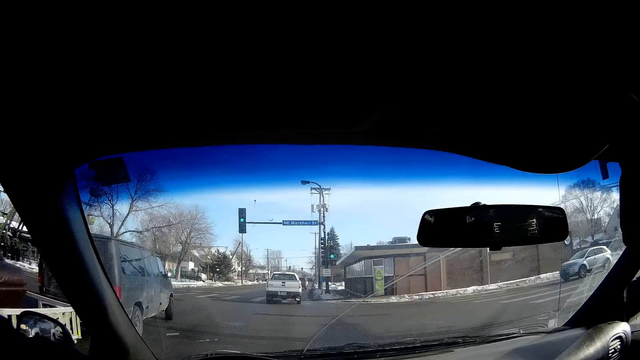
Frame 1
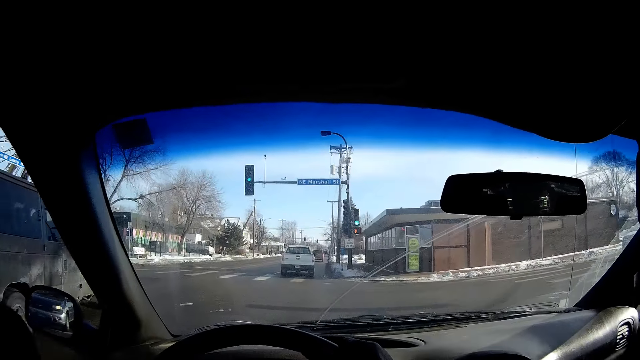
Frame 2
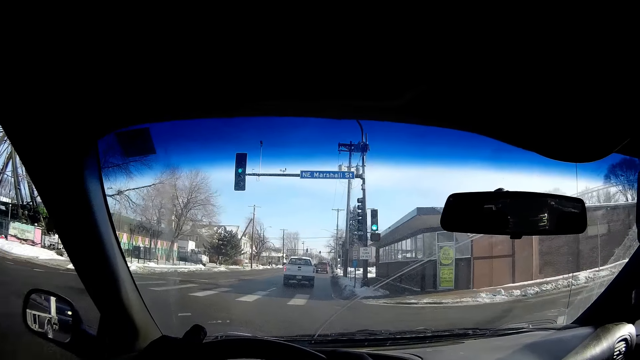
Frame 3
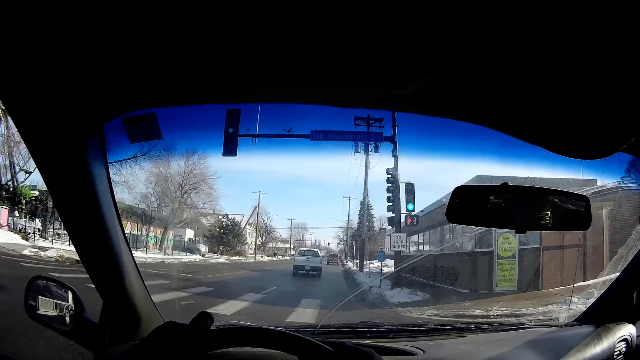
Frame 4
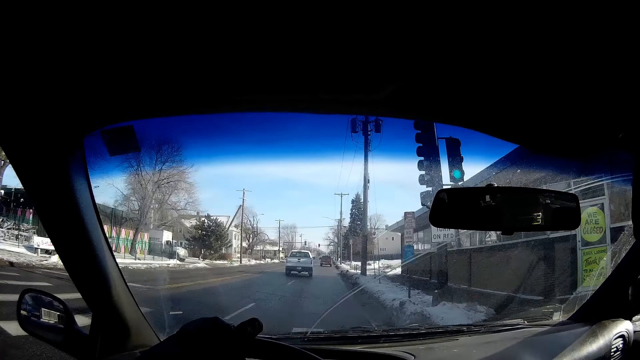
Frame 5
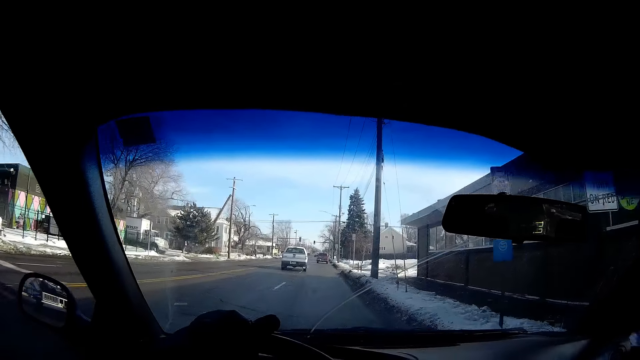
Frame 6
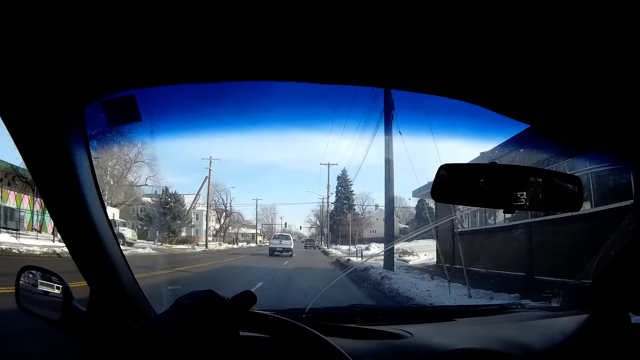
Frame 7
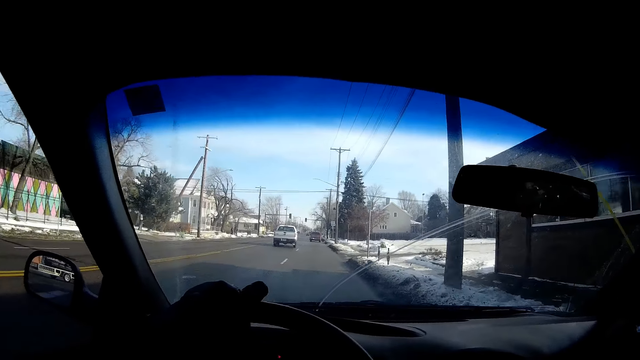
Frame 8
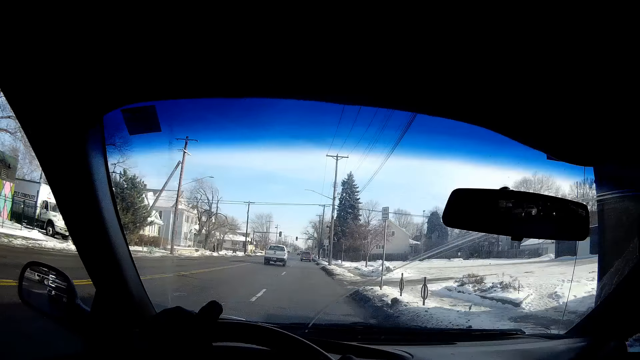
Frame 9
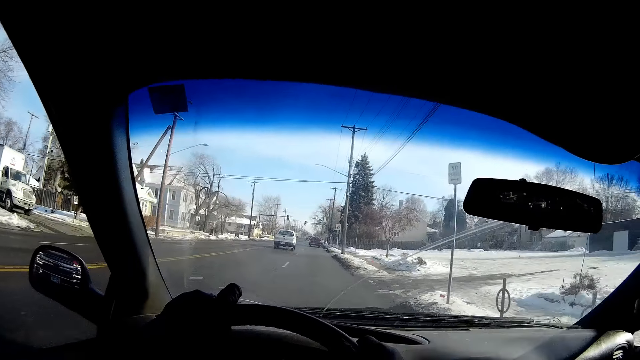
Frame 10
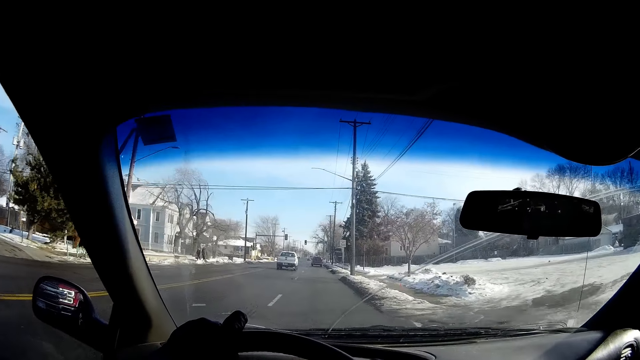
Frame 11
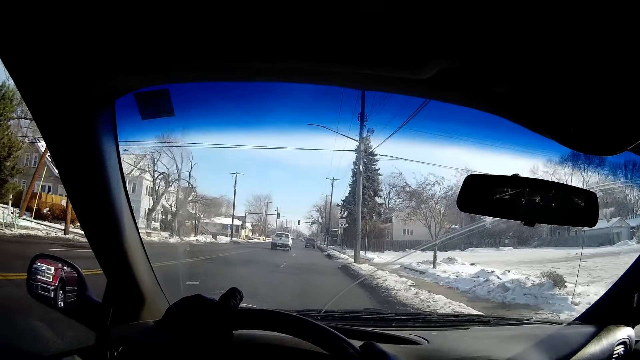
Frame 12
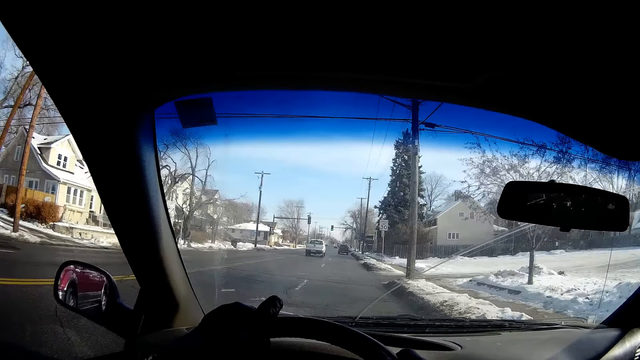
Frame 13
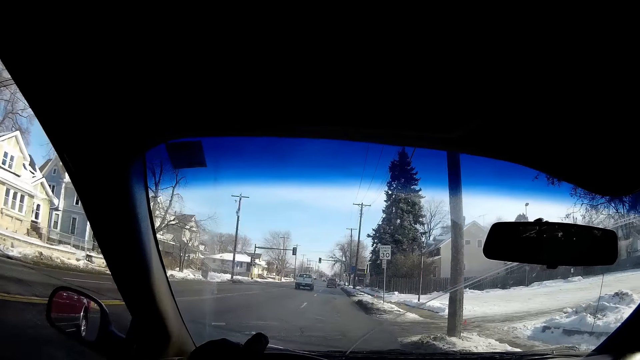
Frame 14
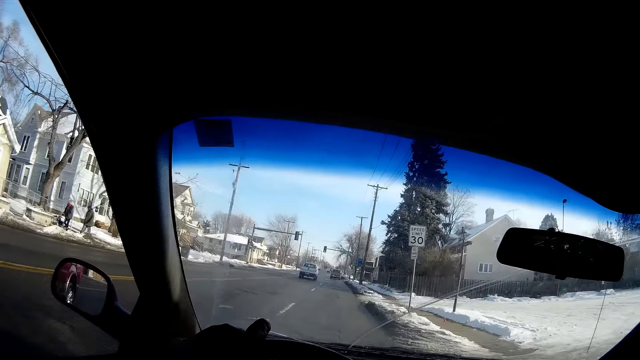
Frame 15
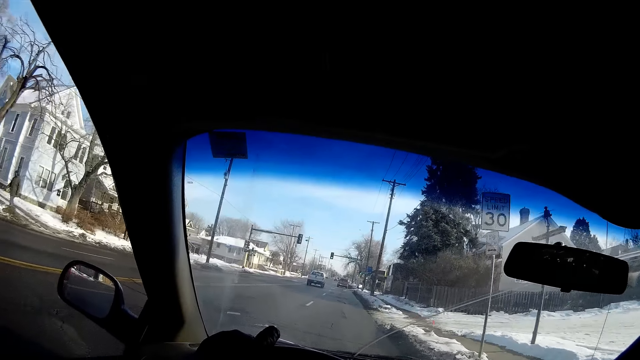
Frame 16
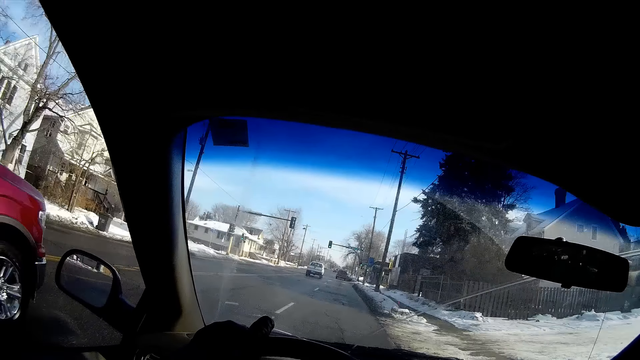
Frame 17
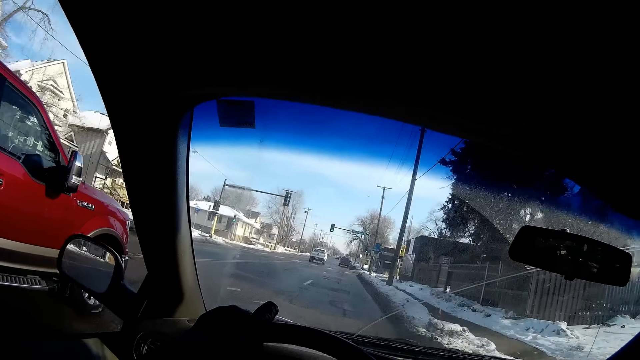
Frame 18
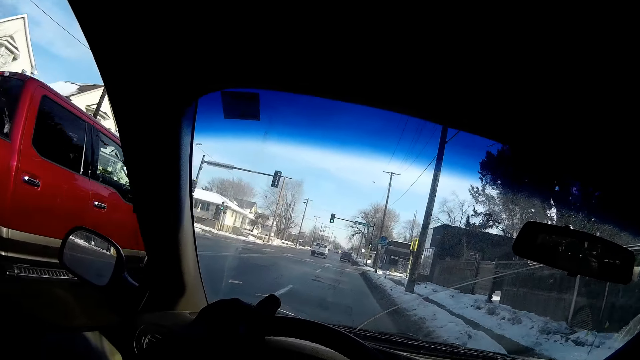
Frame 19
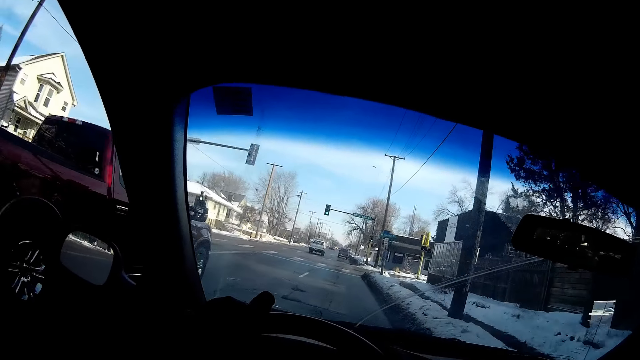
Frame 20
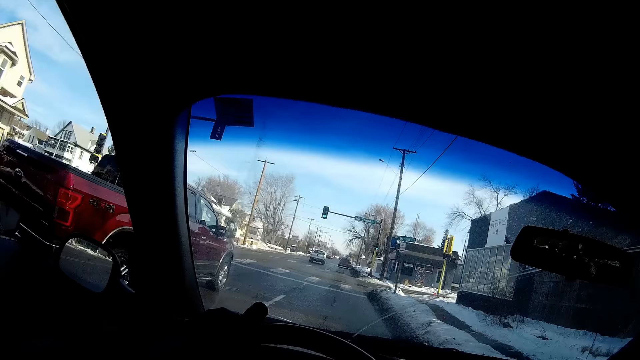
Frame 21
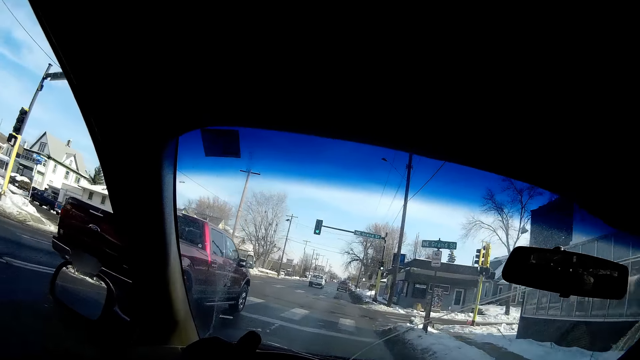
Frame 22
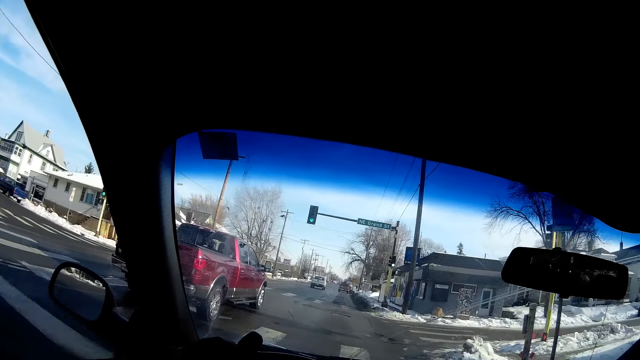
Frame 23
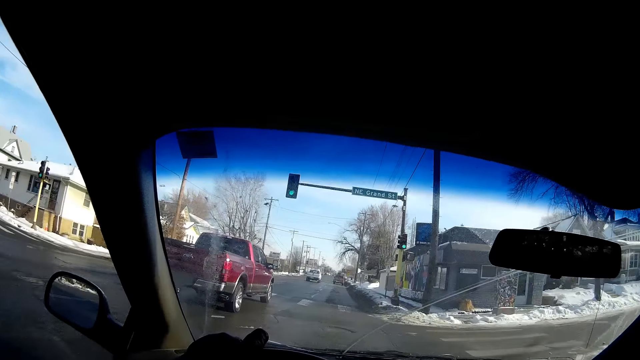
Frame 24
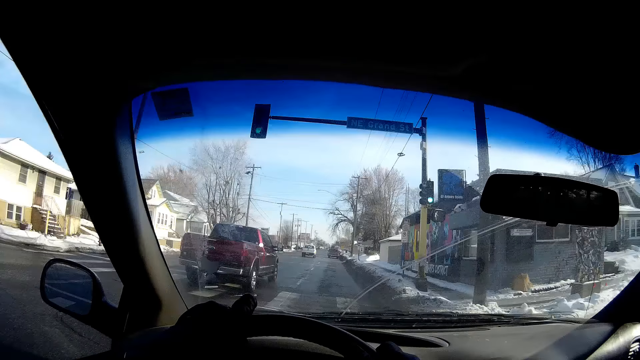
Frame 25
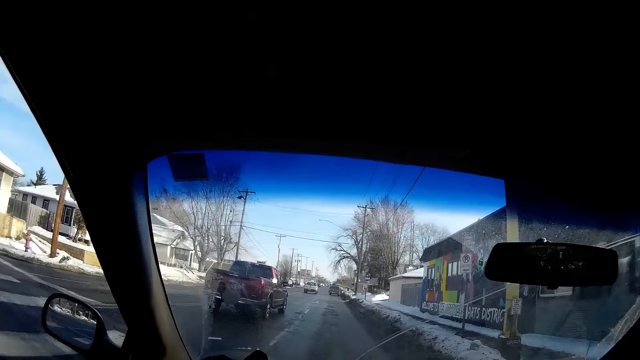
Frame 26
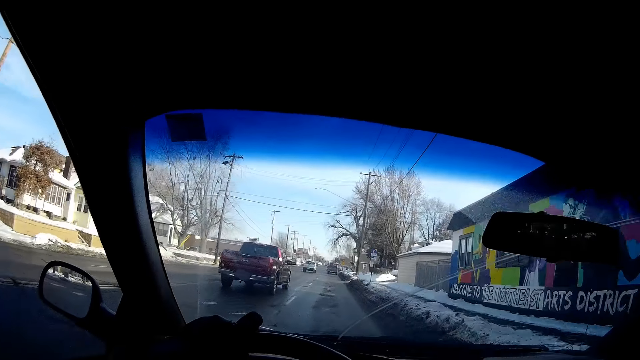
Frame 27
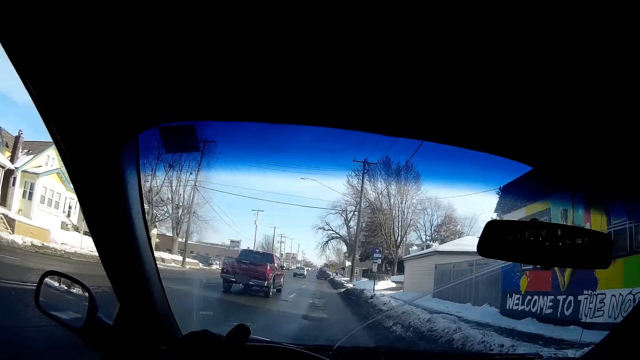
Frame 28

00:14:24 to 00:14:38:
The camera wearer drives past the grey-black van. A red pickup van drives past the camera wearer.

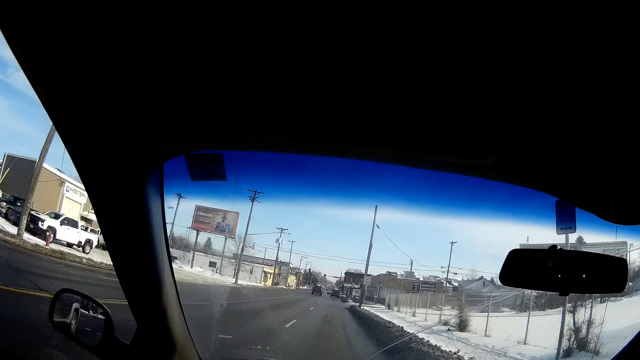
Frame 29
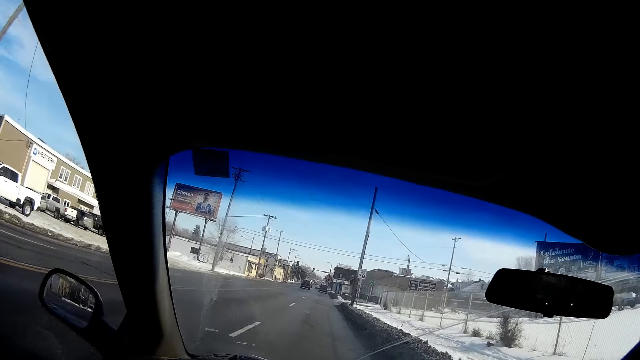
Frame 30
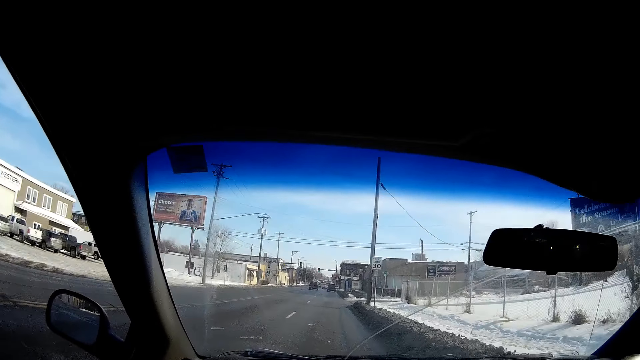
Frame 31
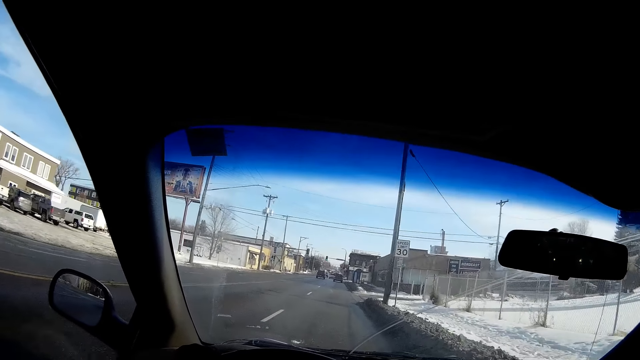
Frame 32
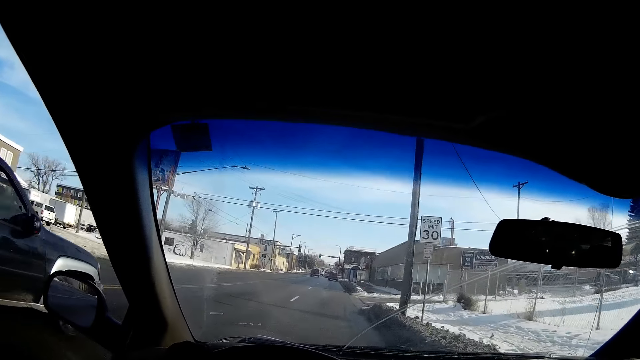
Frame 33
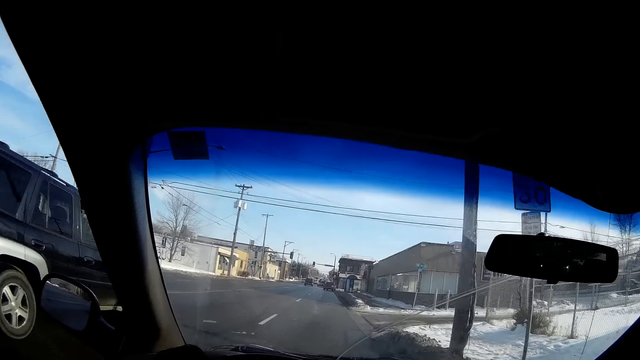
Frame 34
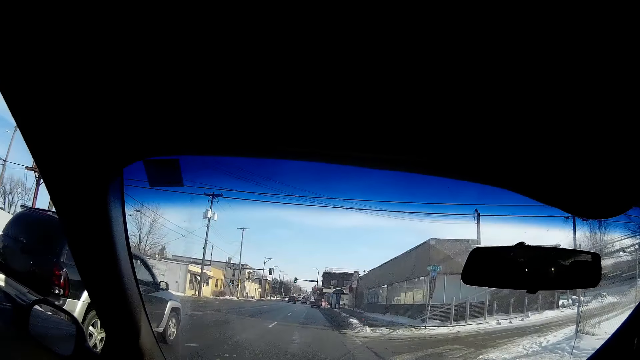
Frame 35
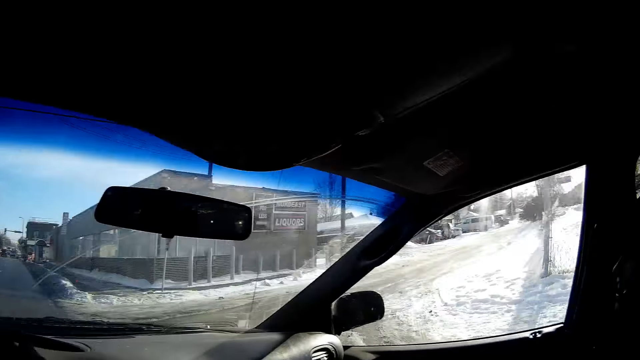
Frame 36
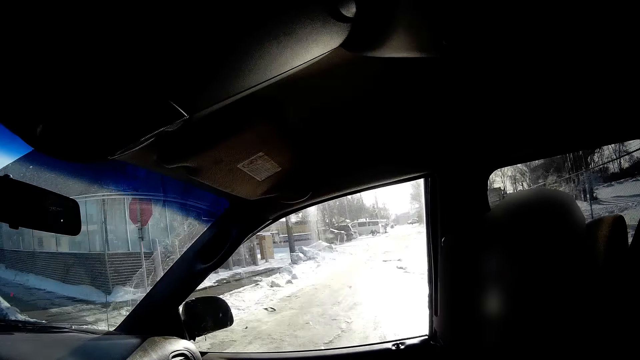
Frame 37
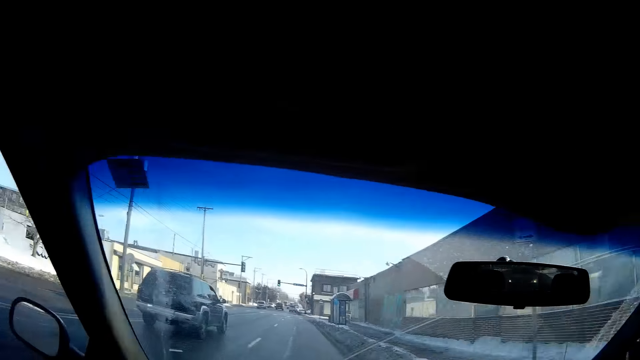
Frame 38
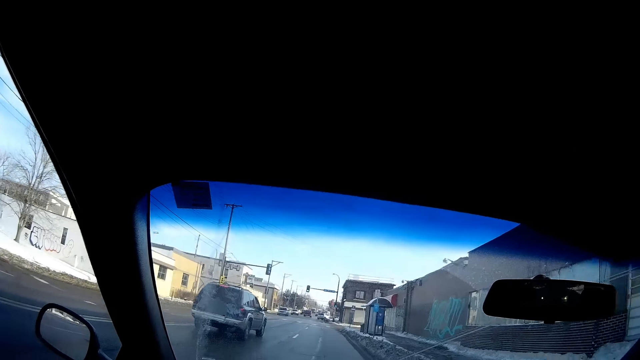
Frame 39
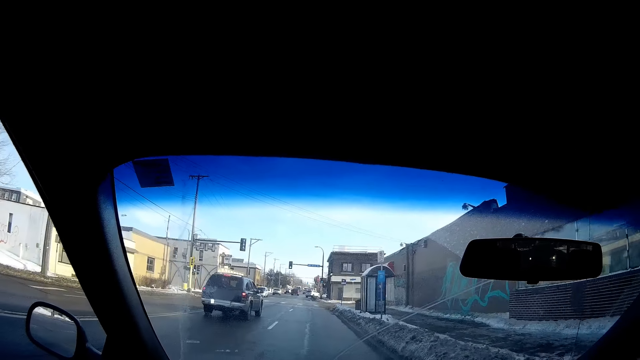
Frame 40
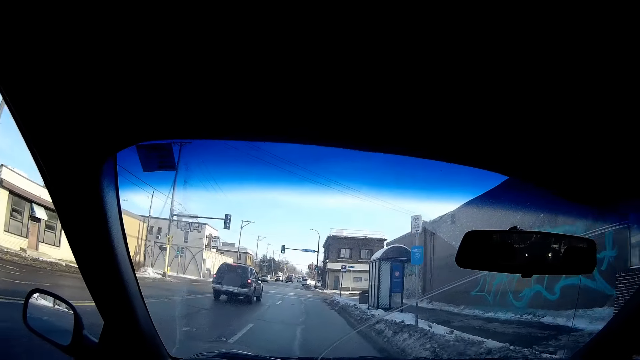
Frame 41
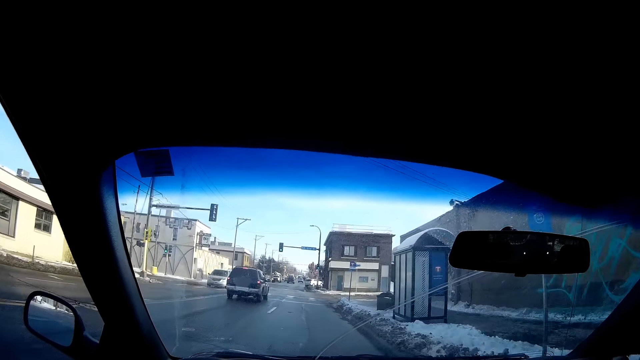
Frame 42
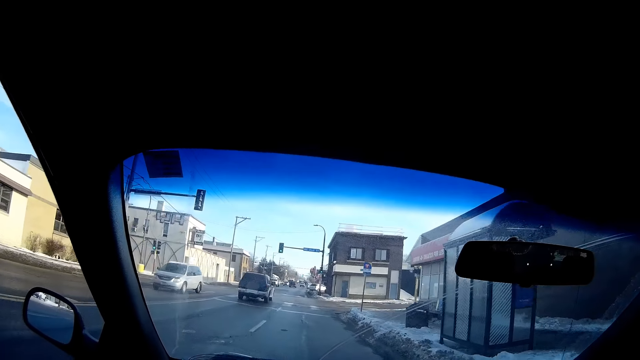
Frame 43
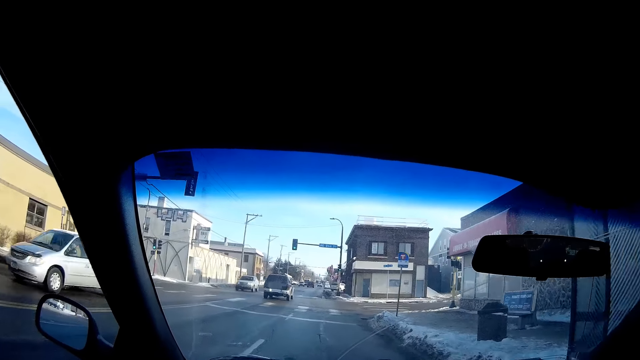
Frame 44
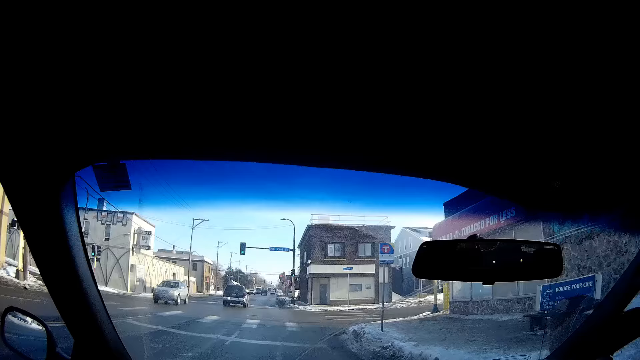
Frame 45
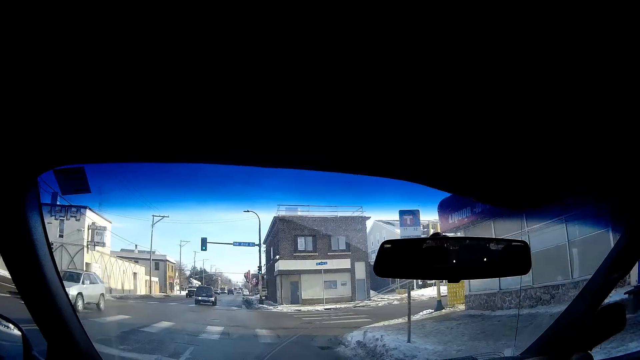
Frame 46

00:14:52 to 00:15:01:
The black SUV drives past the camera wearer. The camera wearer looks at a girl beside her in the car.
